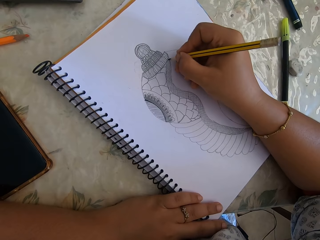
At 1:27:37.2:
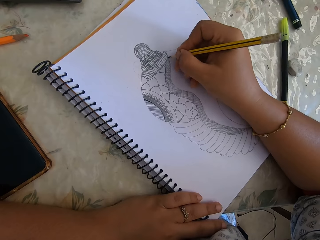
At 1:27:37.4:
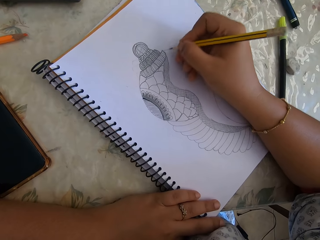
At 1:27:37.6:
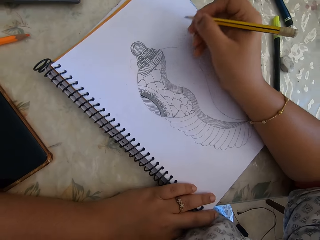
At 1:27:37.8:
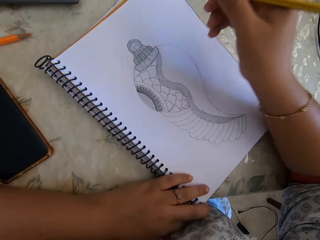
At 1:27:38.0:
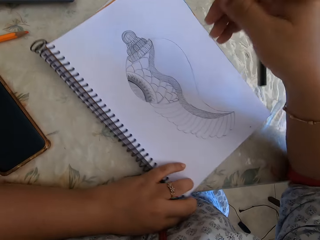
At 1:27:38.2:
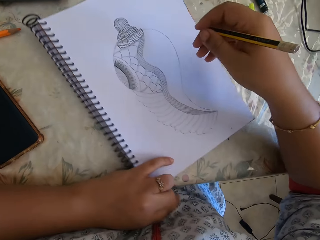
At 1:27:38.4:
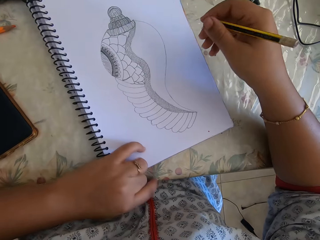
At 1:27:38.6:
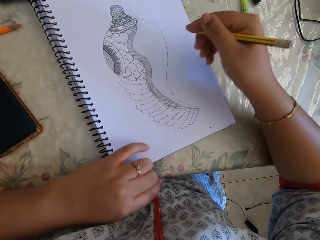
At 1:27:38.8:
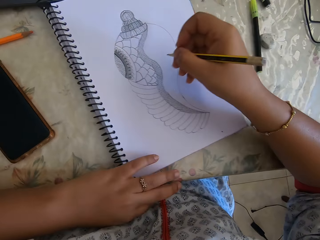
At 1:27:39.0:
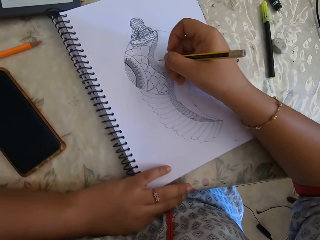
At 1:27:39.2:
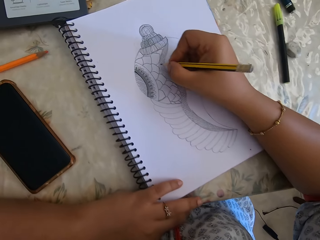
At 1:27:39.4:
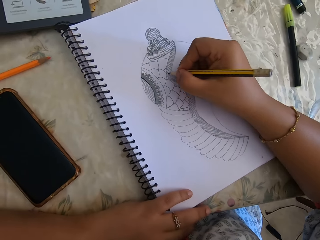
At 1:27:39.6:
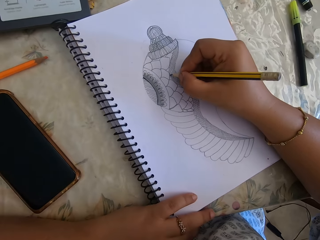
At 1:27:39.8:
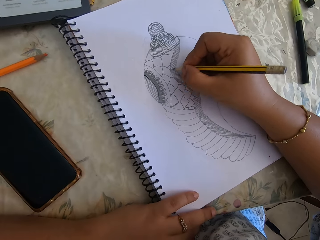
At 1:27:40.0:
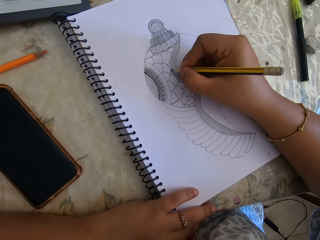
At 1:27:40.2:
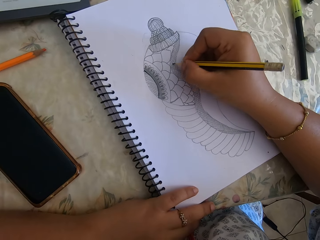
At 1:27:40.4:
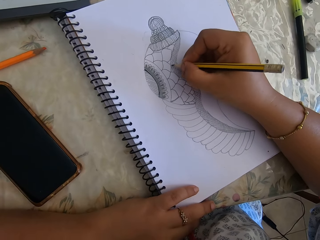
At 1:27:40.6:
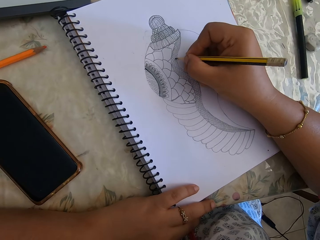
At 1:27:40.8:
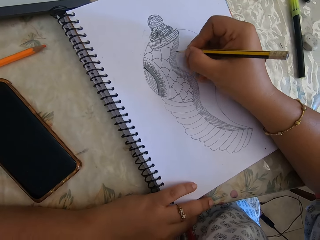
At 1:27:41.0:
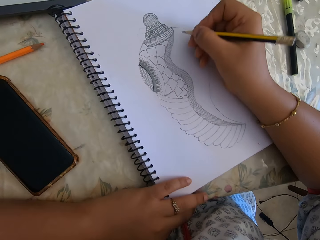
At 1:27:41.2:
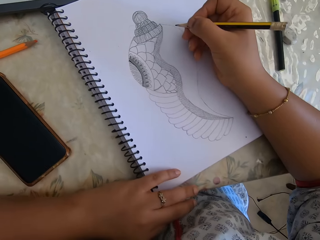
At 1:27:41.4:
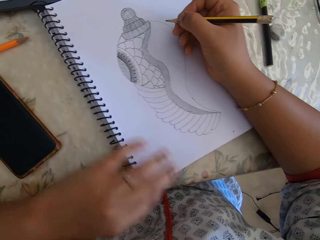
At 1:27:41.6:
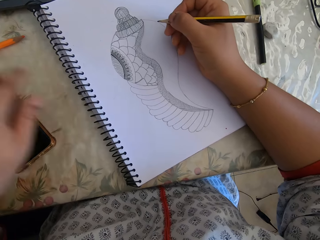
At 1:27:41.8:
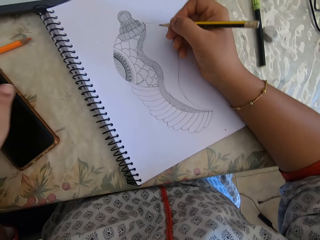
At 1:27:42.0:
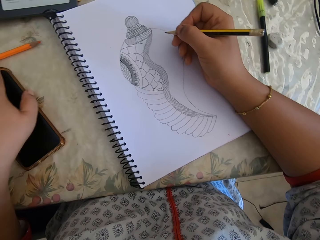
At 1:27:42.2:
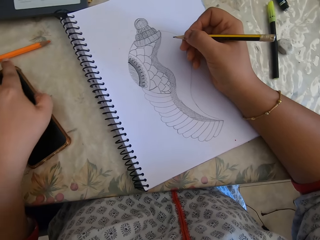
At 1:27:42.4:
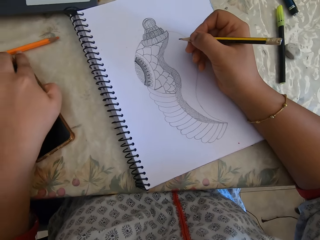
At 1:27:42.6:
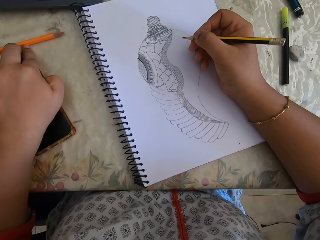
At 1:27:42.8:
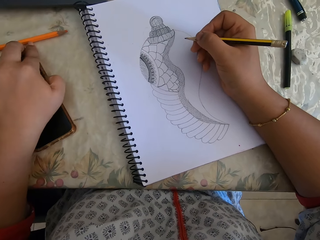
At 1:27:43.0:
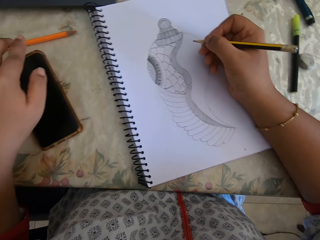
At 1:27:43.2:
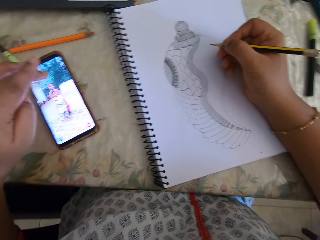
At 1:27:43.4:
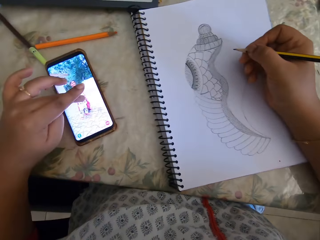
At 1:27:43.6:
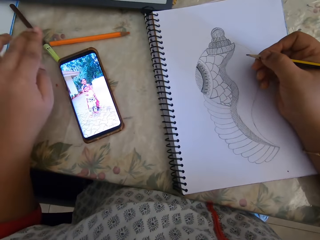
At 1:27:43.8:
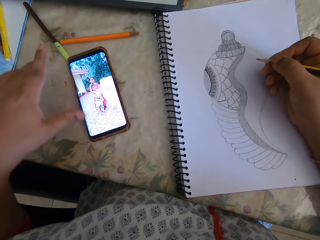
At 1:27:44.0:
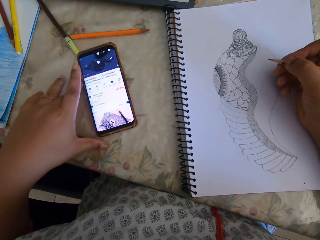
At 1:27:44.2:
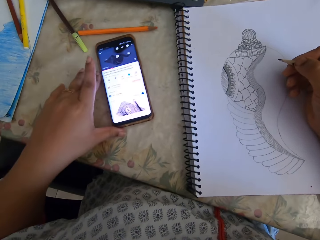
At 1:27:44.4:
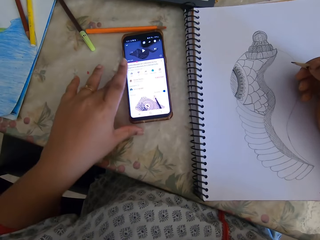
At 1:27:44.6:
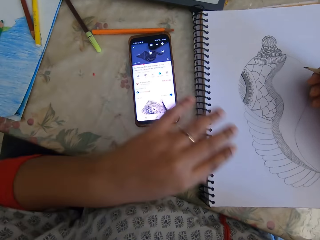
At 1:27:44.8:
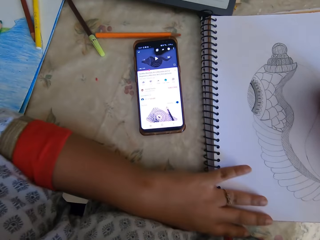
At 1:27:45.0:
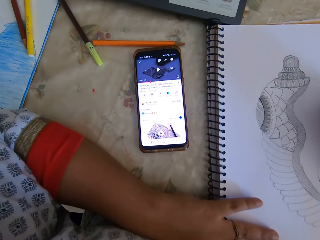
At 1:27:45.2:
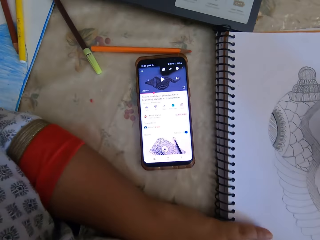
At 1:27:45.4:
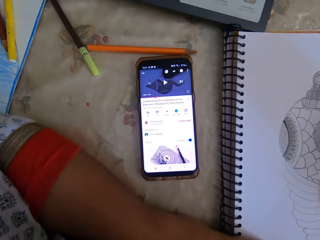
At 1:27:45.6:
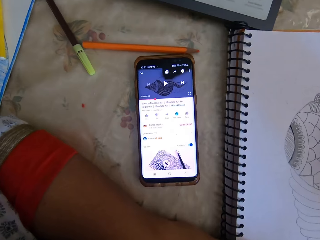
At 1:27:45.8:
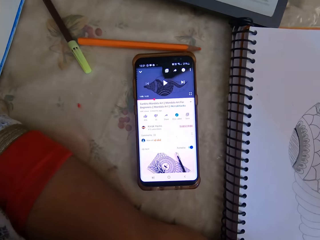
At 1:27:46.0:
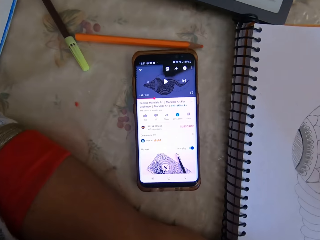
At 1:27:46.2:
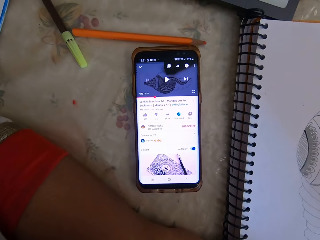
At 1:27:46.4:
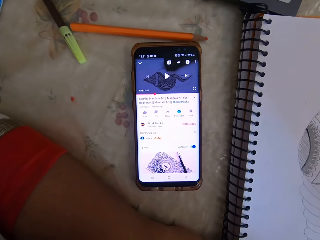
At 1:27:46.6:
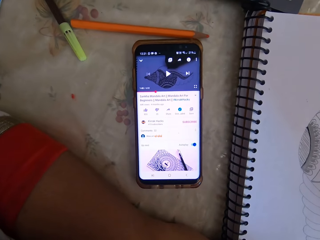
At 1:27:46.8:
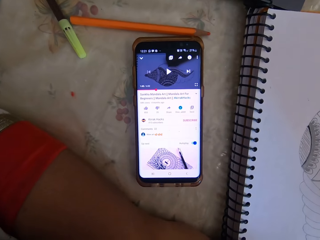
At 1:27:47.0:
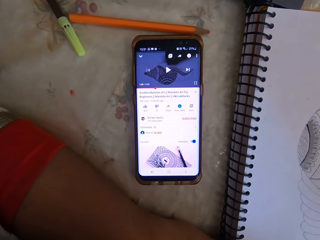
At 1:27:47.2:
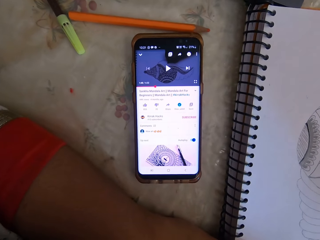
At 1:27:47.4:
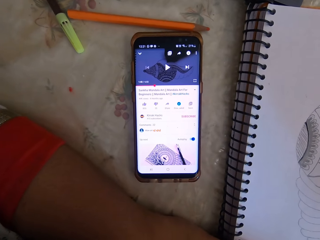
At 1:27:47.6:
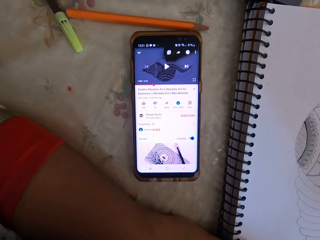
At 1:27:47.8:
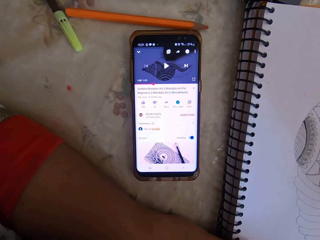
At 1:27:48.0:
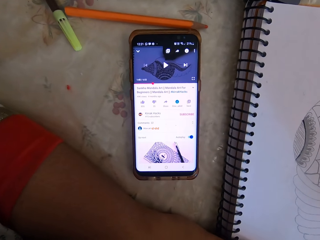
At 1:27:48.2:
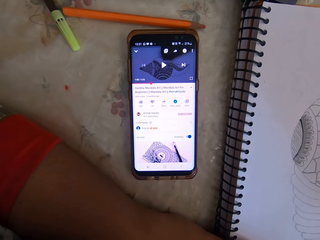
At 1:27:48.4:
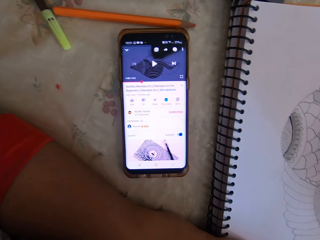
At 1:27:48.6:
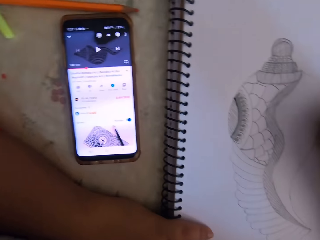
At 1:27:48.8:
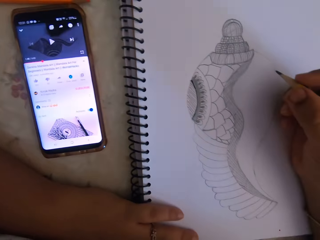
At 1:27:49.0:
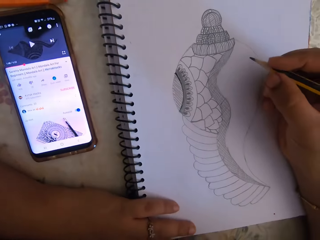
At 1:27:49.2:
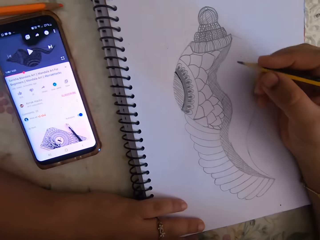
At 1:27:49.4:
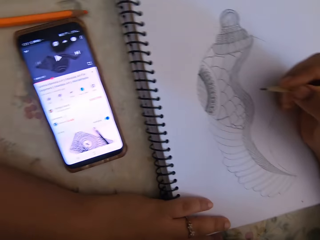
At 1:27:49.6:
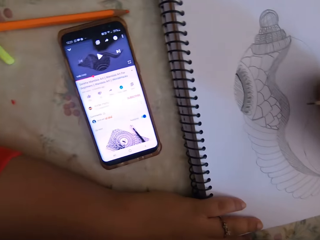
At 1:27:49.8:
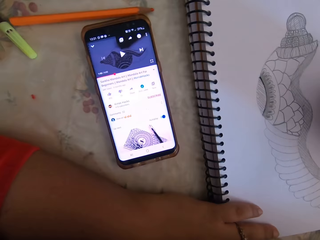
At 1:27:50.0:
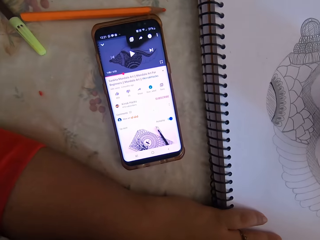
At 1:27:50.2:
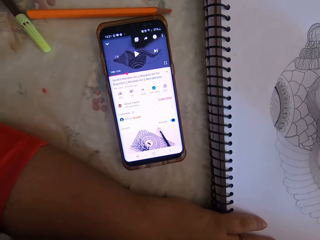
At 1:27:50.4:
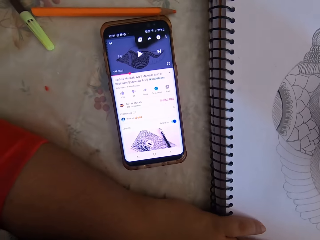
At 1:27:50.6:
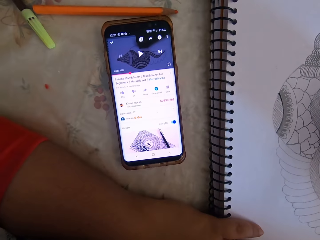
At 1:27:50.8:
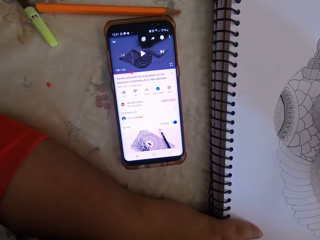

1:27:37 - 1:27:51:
The camera wearer rotates the notebook. They draw on the notebook. They press a phone. They look at the phone.

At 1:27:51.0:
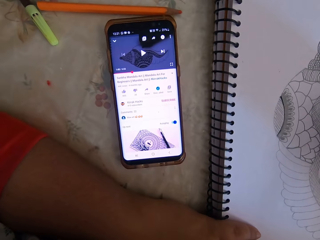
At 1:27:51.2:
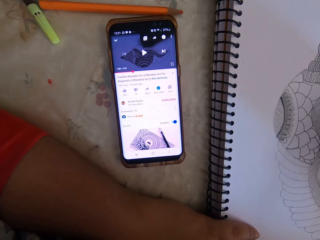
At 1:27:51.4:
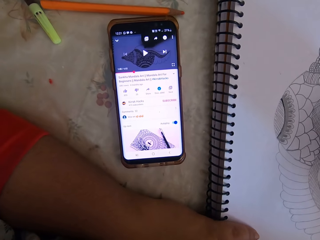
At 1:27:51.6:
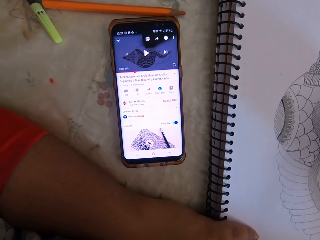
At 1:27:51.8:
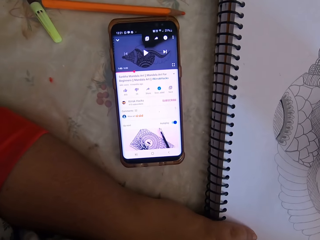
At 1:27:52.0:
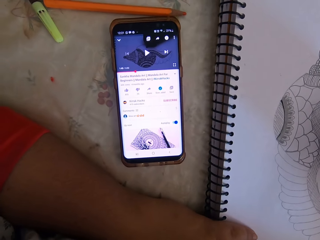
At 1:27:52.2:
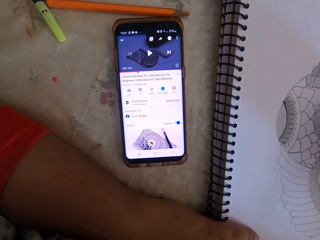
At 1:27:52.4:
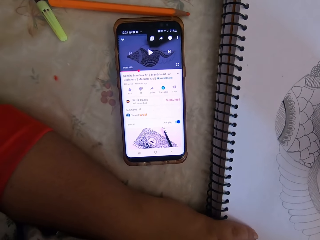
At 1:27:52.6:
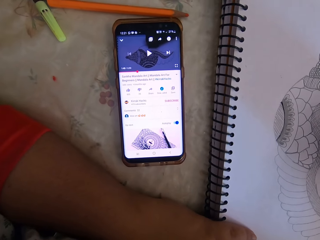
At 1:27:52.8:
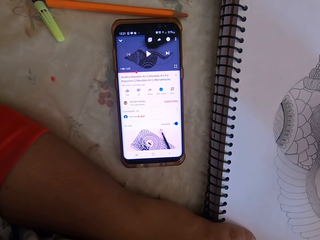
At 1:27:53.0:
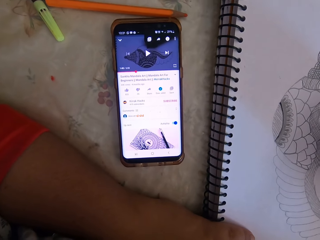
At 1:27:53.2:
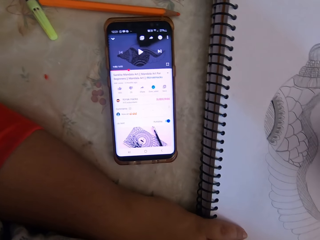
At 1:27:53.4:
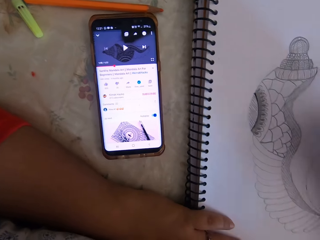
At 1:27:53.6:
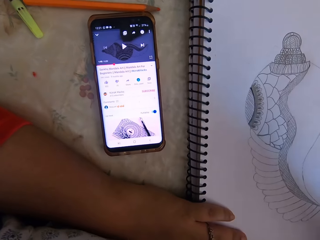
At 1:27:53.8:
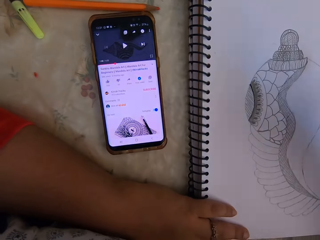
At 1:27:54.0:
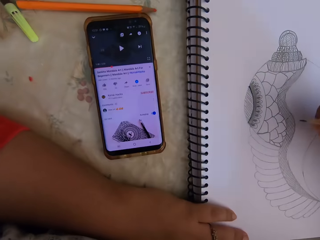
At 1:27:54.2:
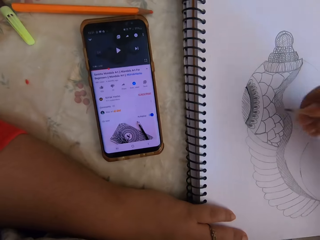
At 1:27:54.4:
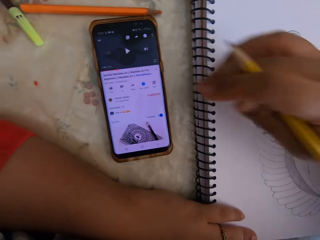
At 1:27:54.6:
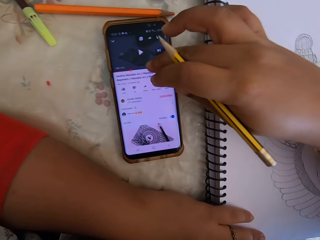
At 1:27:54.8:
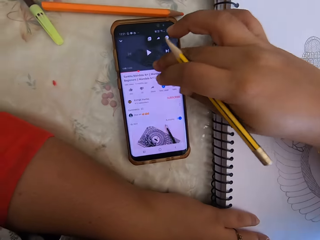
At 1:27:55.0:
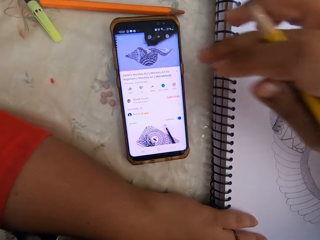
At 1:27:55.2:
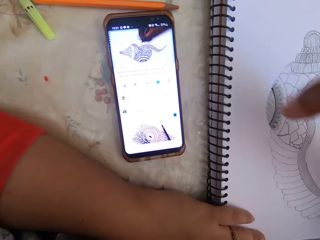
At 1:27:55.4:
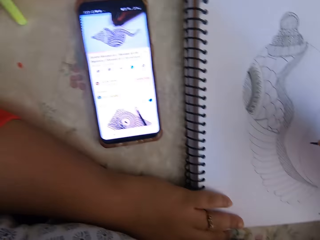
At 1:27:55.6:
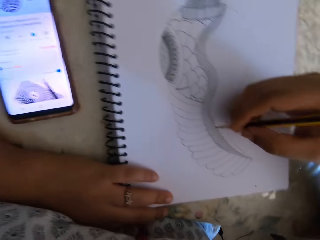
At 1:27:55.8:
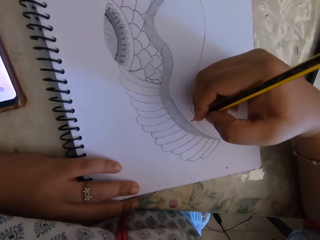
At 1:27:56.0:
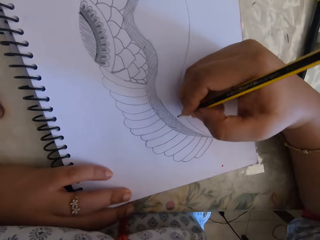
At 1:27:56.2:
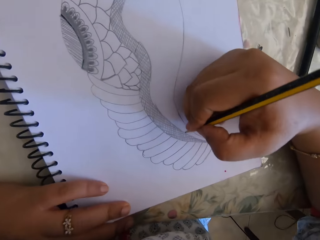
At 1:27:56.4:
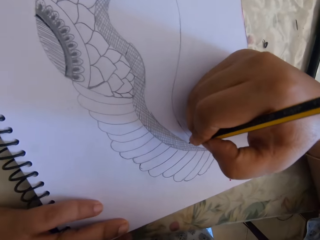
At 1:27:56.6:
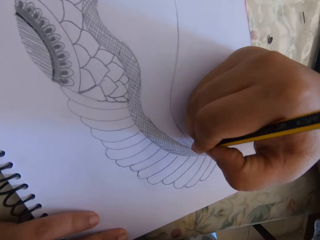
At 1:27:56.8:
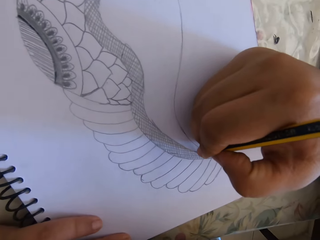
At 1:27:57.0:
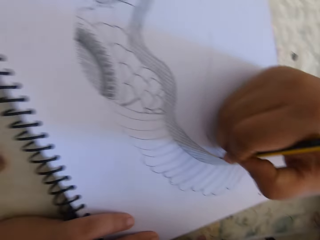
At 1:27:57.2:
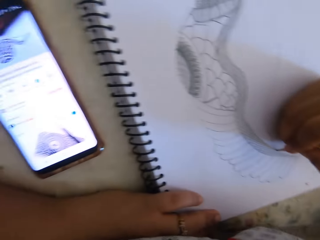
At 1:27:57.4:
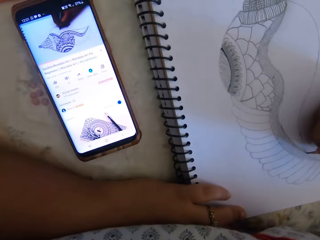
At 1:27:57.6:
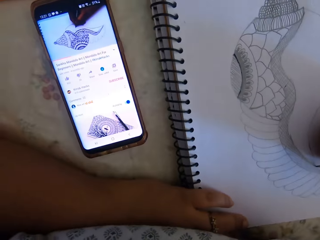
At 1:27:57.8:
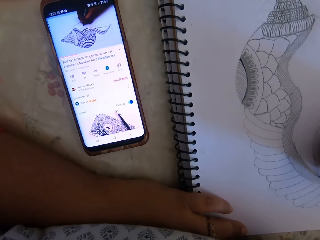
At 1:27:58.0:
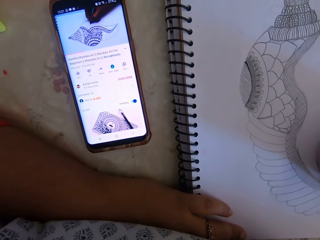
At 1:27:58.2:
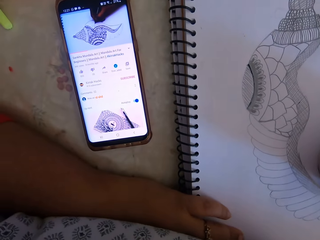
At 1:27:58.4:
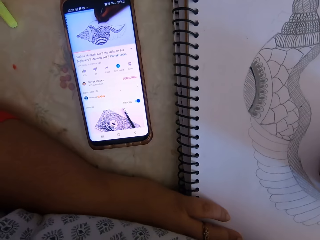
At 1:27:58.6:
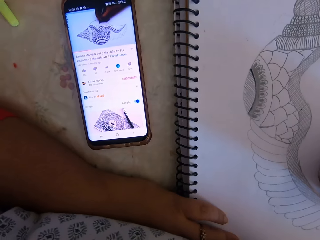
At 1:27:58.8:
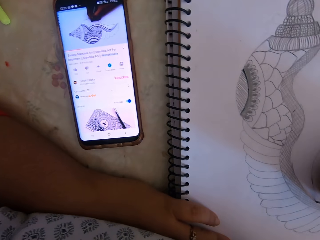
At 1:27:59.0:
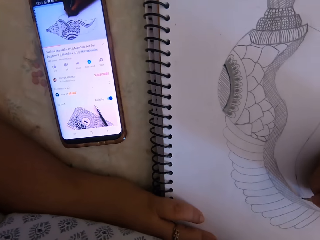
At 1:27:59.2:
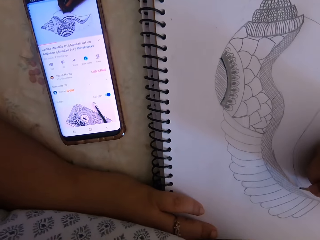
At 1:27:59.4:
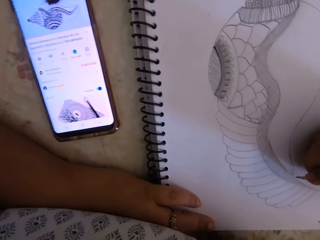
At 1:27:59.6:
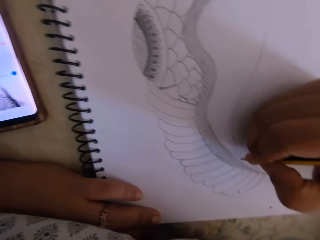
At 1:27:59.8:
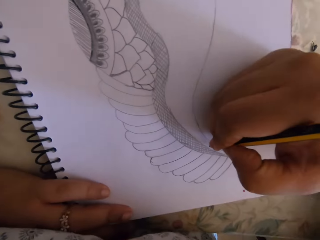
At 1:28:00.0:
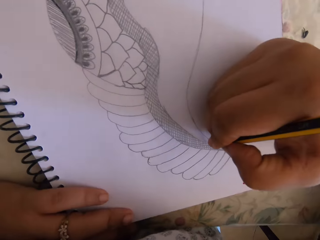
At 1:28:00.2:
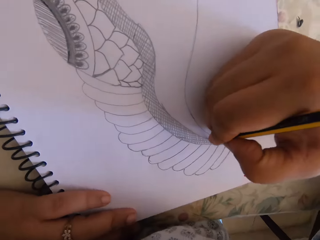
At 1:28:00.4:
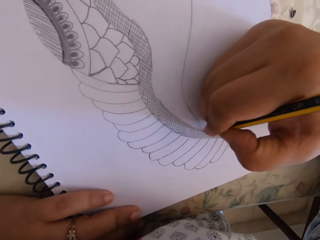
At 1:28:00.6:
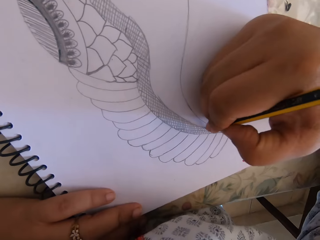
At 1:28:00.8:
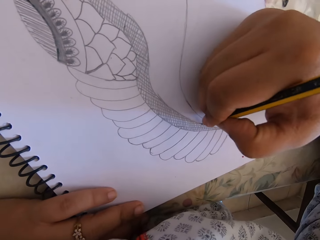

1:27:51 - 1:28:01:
The camera wearer watches the background. They touch the phone. They look at the drawing. They look at the phone.
